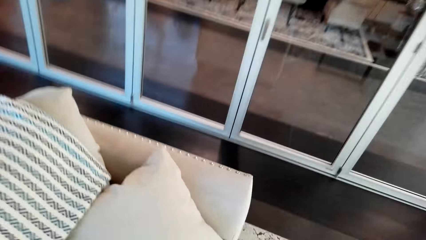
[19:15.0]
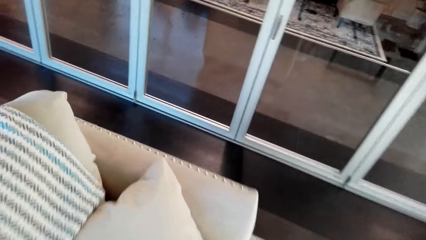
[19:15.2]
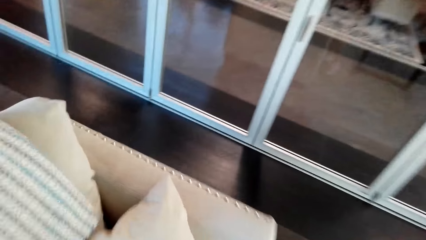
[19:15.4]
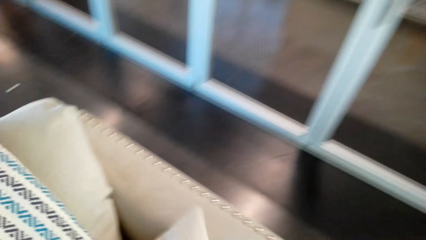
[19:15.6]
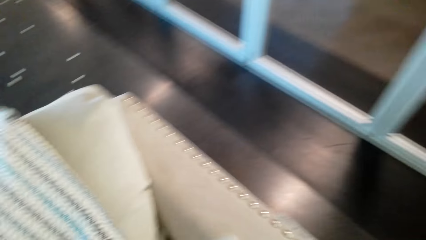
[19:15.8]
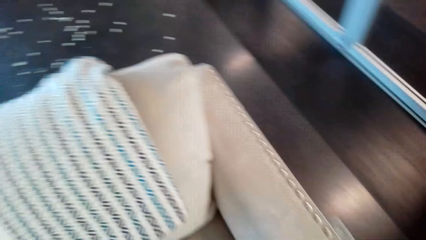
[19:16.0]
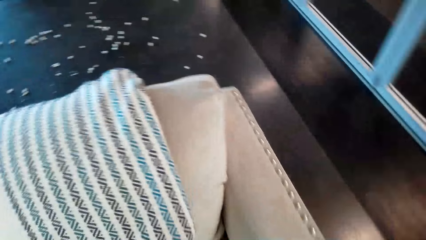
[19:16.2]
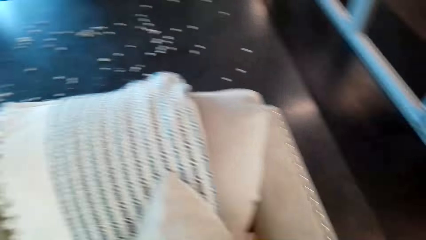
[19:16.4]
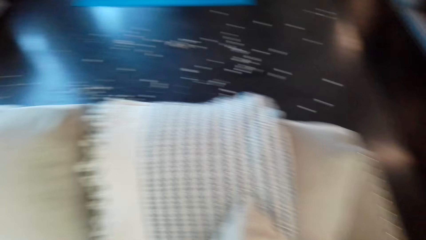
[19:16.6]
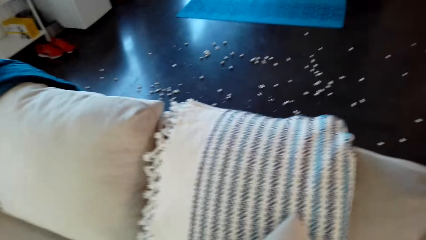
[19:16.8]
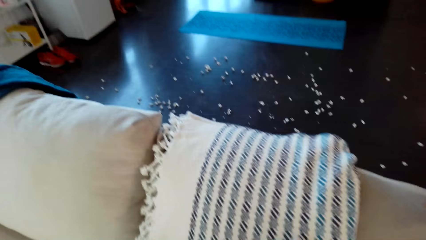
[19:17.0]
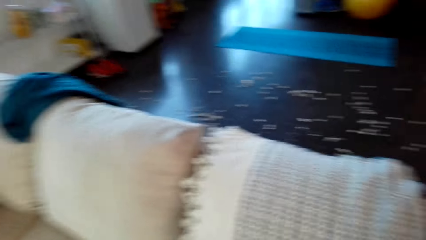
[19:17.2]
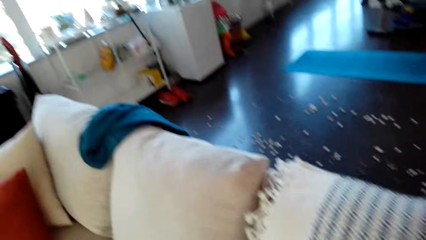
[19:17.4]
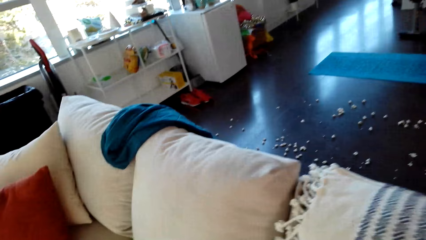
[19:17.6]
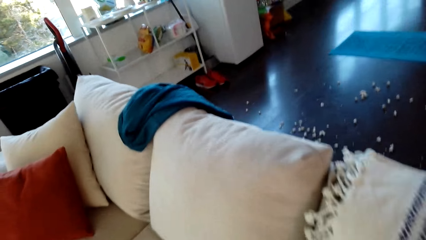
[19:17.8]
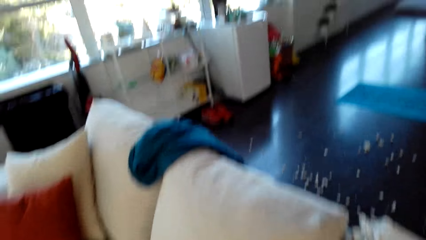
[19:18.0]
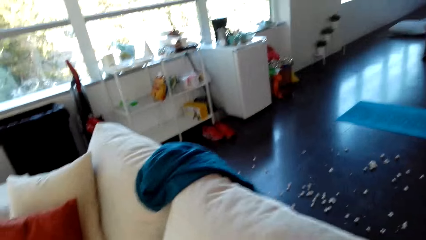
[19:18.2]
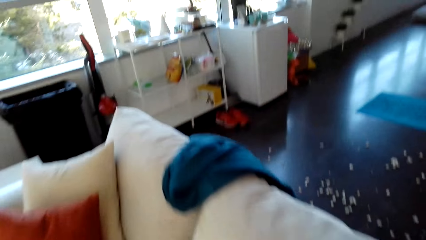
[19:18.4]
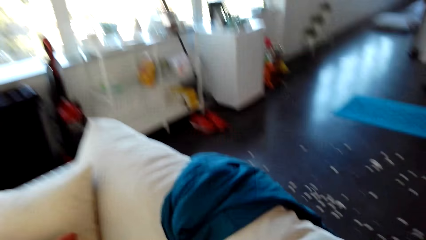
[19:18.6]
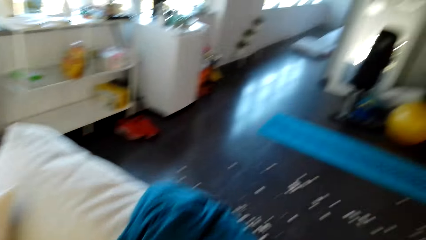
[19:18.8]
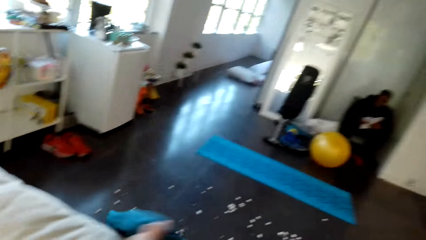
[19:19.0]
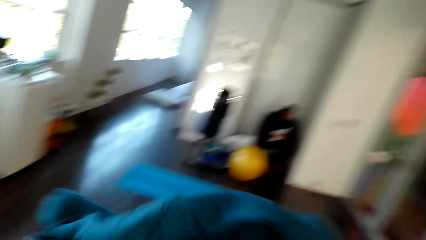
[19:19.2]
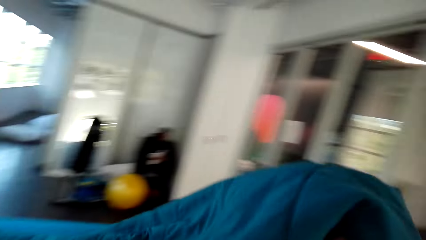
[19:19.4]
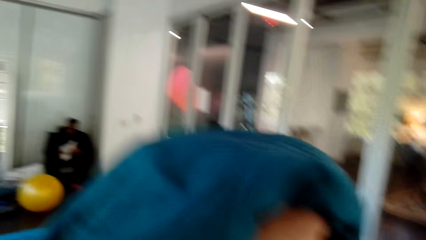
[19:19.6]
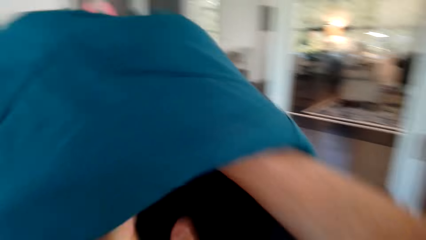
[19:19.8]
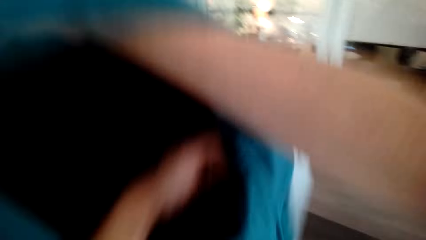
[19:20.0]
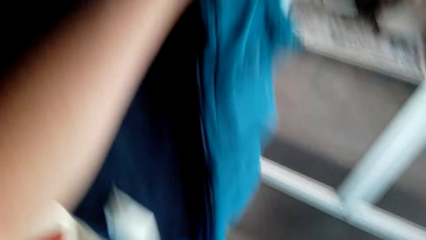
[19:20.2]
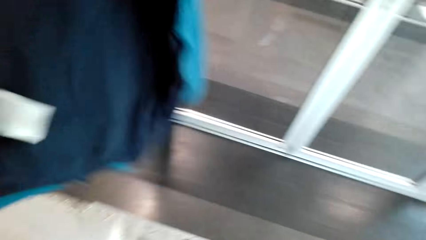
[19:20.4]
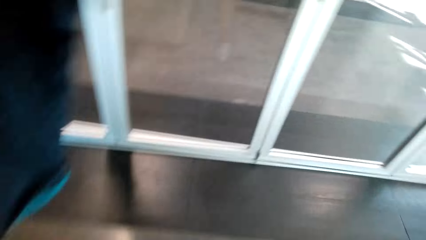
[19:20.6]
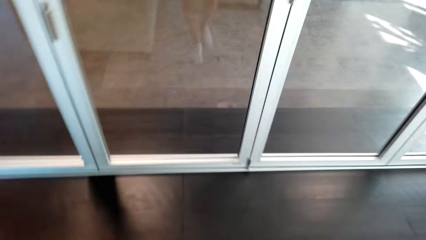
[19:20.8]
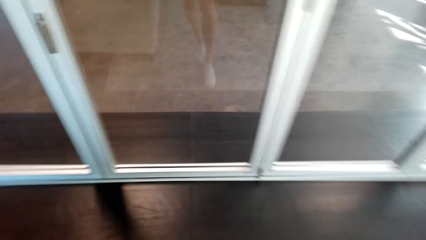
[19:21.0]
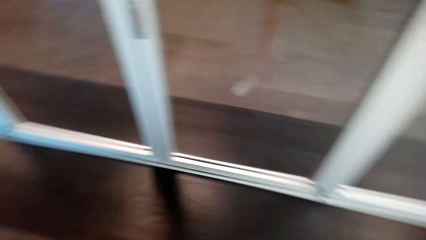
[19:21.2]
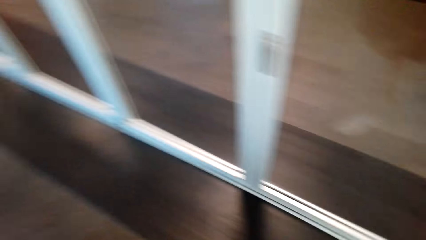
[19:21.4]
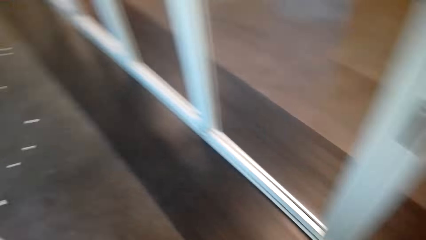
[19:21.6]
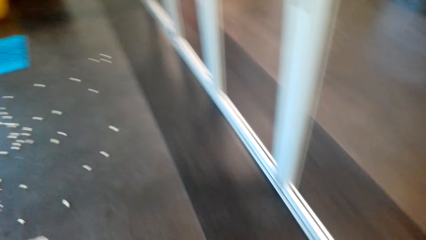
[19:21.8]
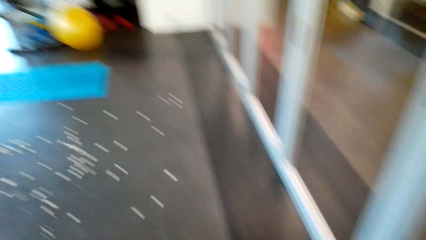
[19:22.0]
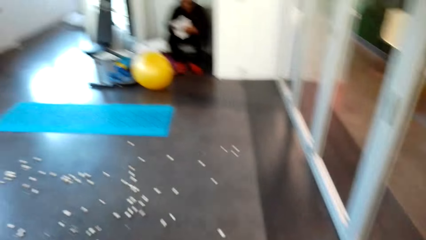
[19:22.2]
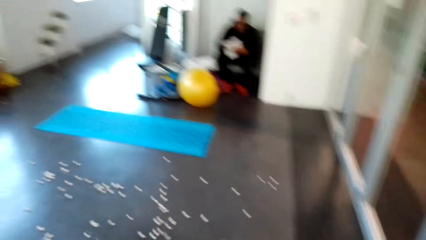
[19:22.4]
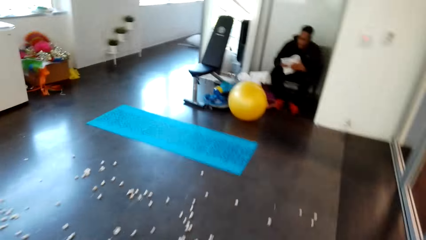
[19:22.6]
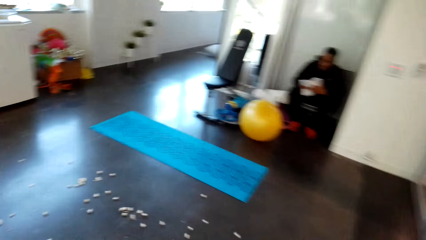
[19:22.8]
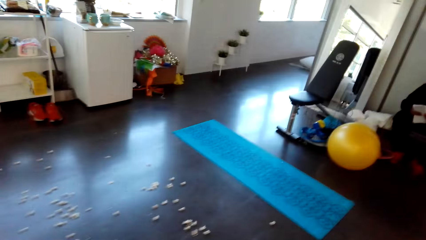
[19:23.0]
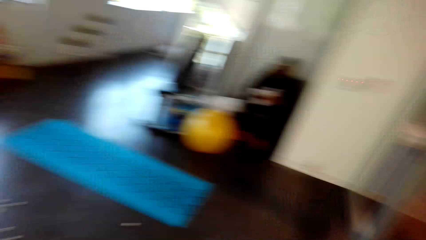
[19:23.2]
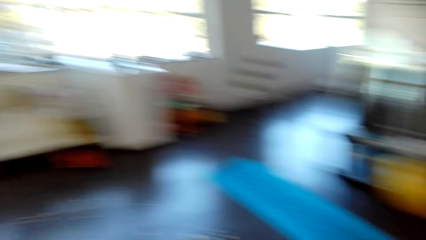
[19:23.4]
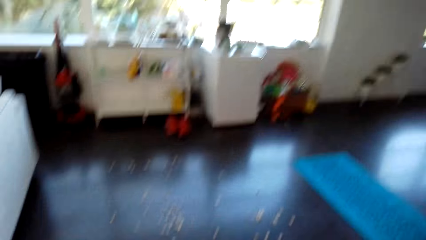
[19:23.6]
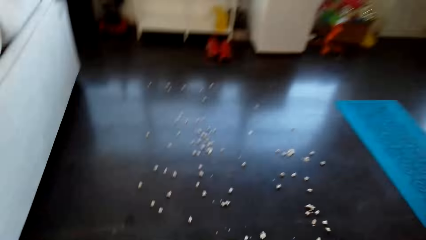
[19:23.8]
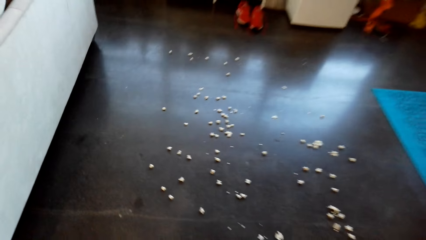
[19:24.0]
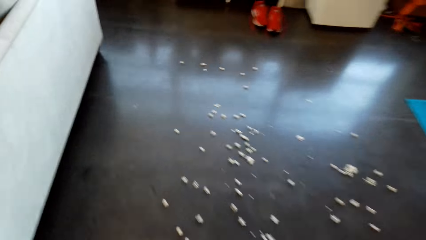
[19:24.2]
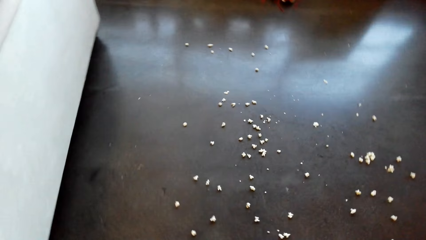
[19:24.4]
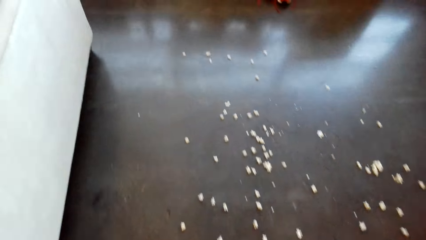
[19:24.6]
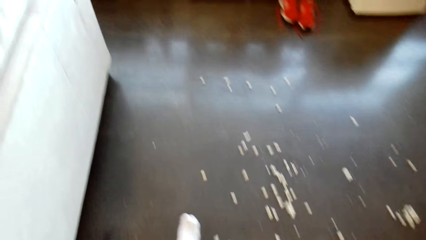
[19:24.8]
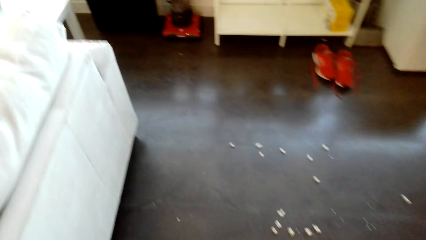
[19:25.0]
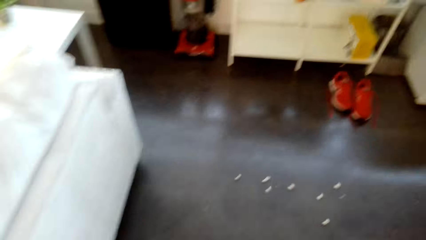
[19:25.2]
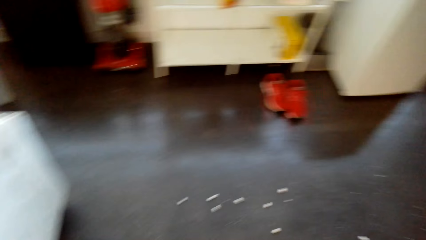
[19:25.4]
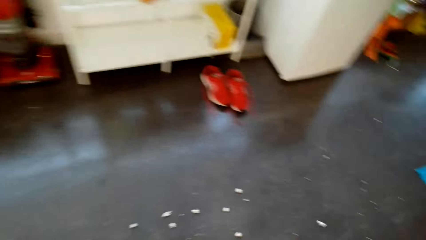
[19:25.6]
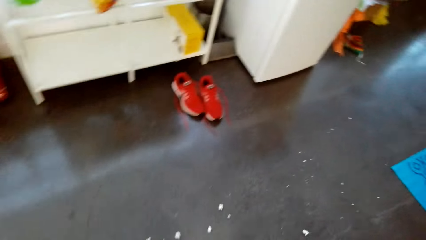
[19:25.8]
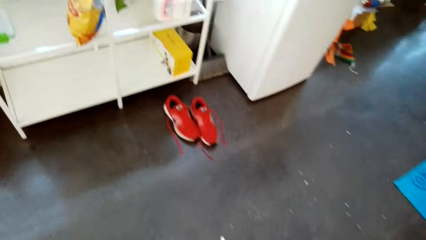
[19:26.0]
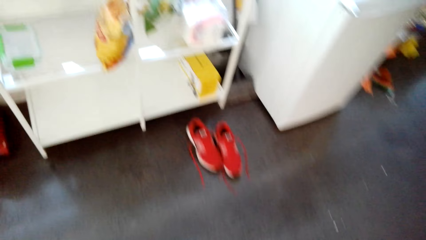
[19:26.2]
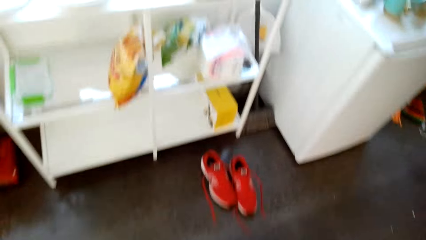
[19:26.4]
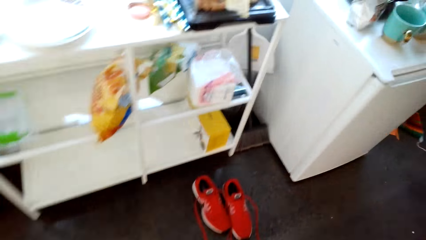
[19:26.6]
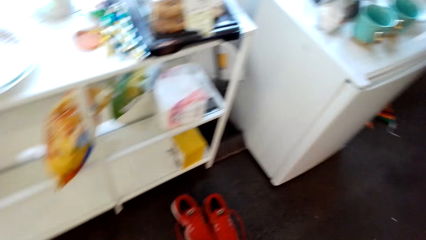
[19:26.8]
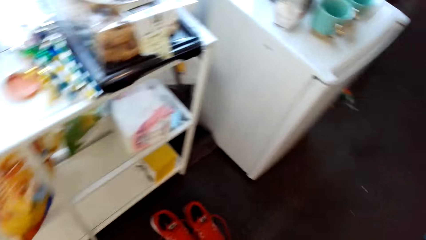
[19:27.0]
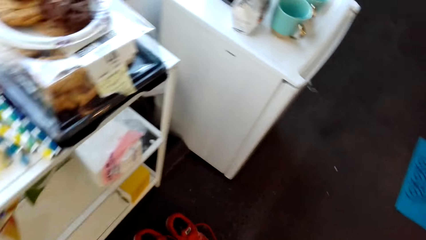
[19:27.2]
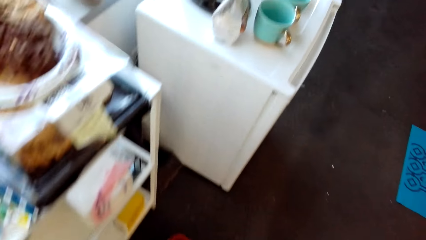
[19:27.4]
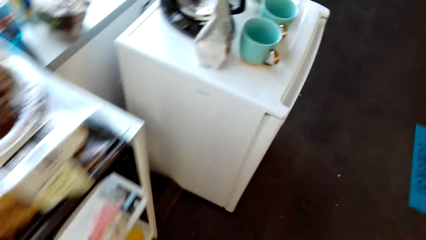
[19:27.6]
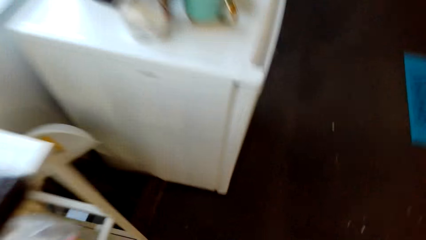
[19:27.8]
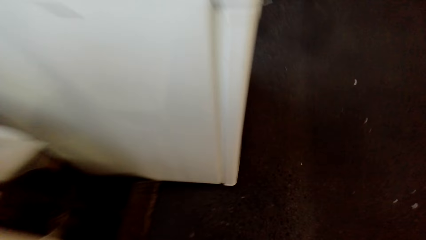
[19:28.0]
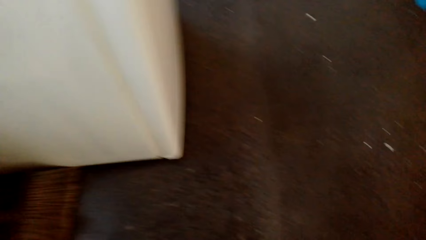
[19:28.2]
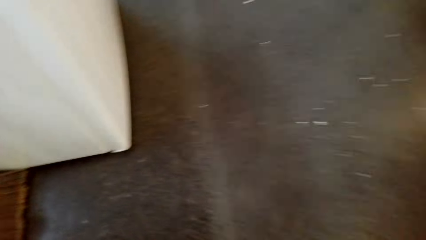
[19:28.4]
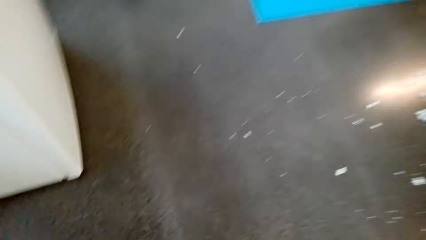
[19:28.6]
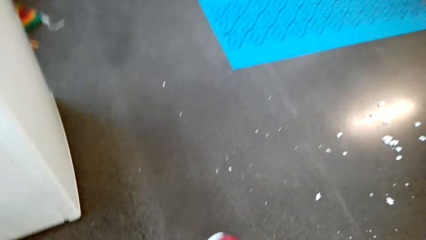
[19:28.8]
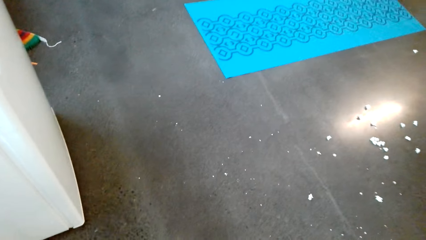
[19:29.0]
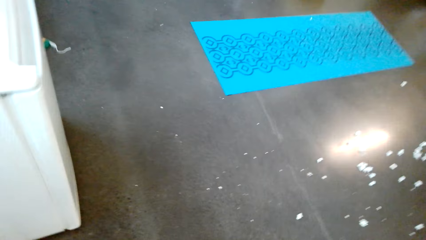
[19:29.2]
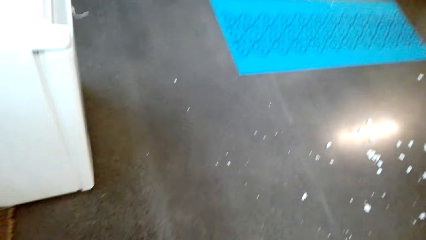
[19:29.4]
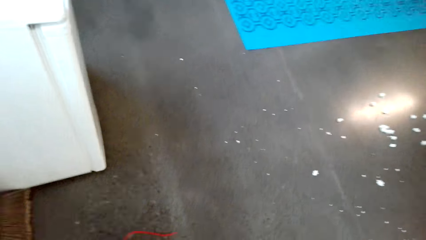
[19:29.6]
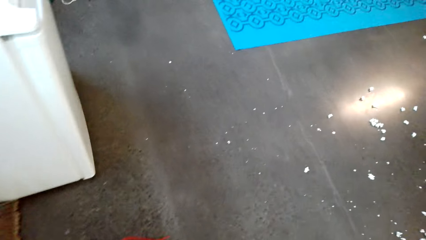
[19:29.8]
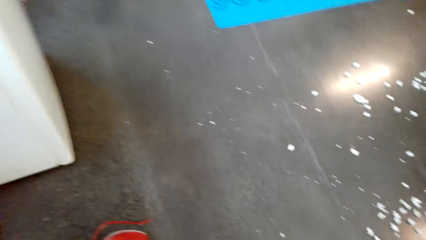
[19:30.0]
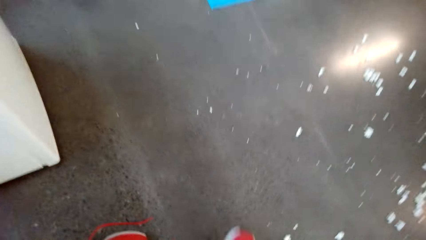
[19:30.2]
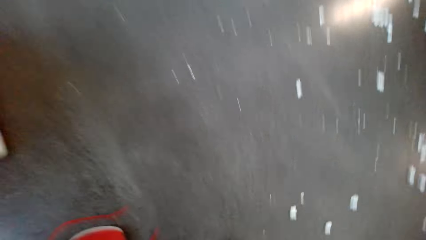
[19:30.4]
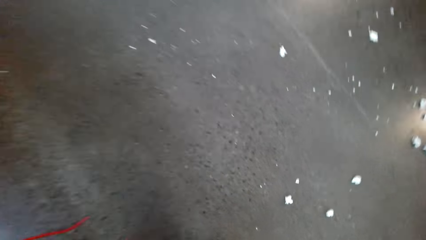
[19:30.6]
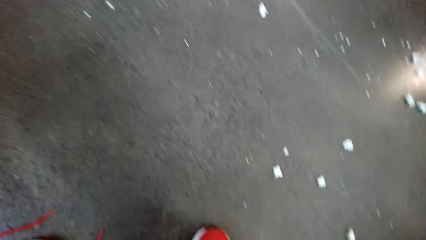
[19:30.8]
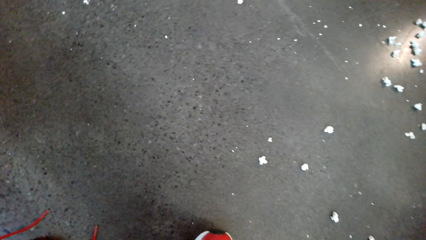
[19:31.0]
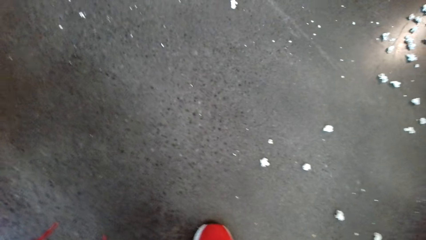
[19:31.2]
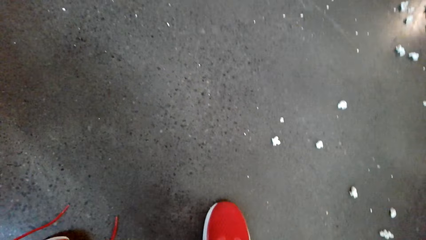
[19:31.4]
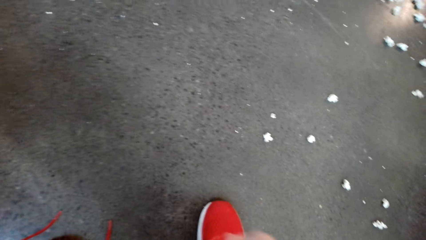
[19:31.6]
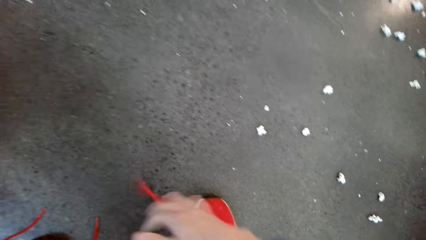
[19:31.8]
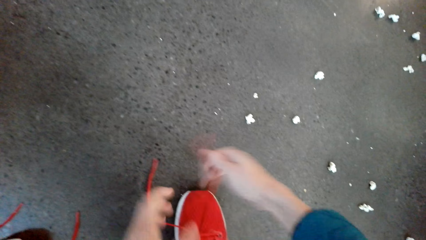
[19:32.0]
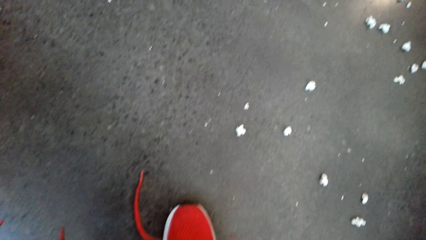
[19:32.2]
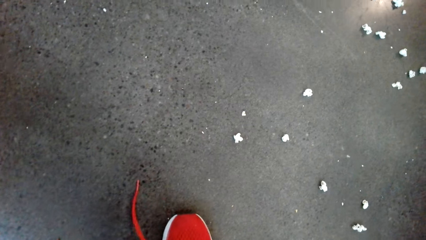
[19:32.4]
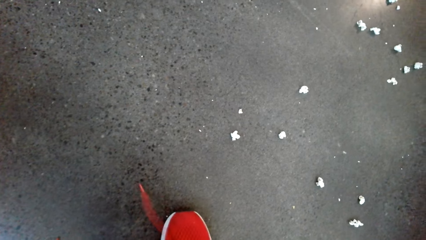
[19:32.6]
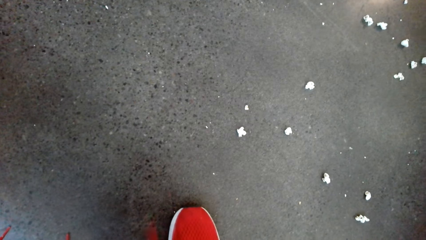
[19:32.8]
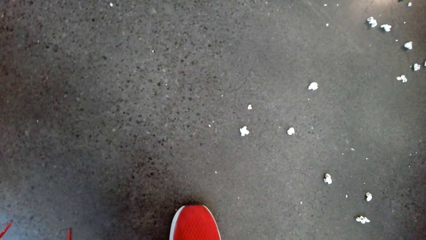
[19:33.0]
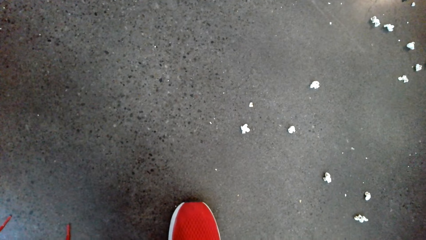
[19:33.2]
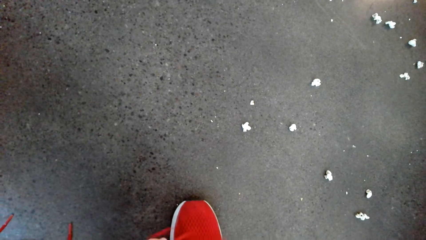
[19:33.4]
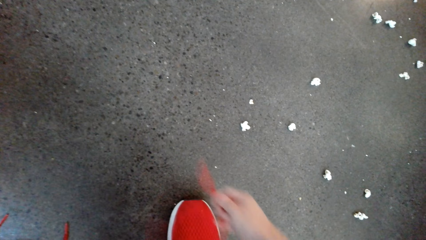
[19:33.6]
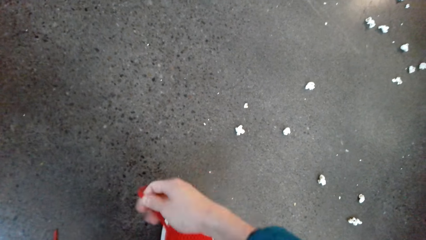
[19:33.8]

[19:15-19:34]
The camera wearer picks the jacket. They wear the jacket and walk around the house. They wear the shoes and tie the shoe laces.
